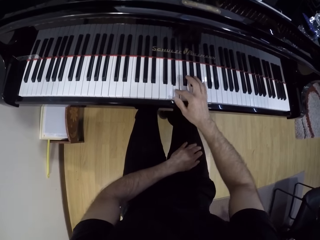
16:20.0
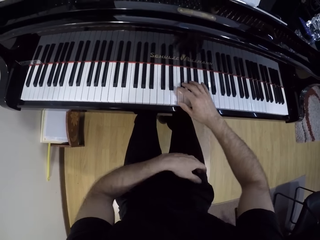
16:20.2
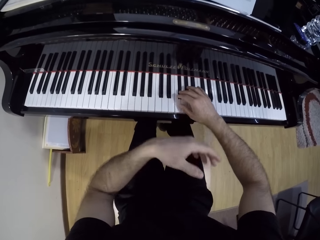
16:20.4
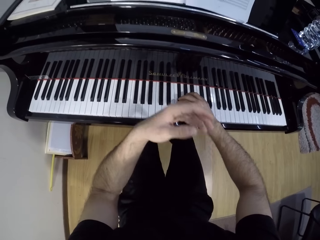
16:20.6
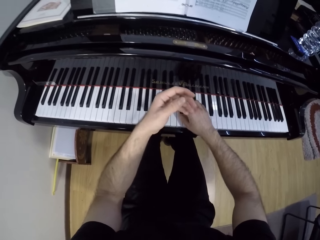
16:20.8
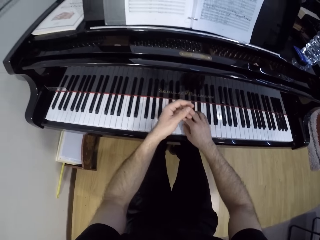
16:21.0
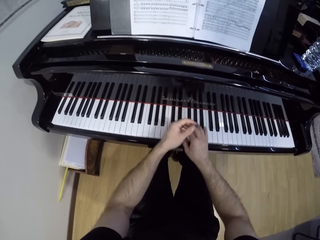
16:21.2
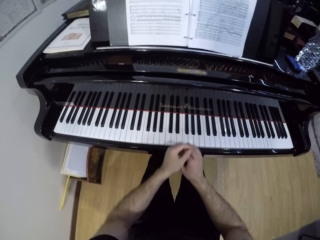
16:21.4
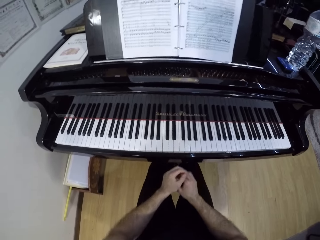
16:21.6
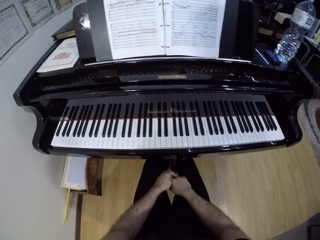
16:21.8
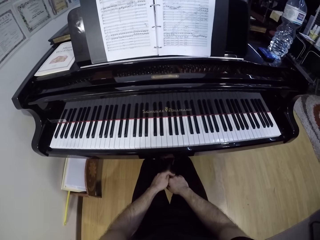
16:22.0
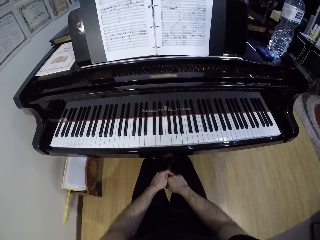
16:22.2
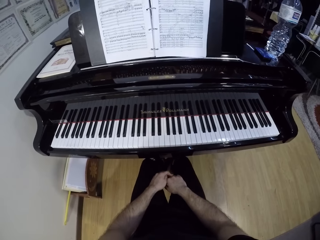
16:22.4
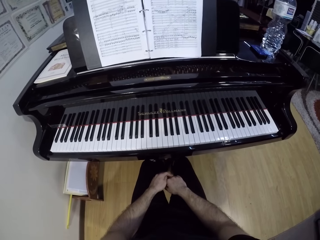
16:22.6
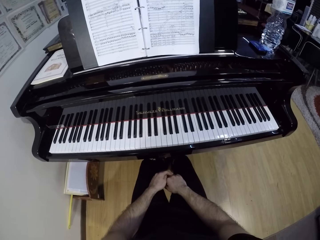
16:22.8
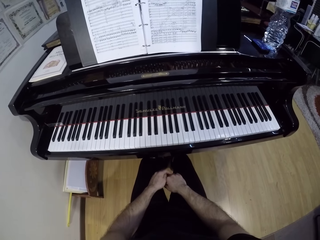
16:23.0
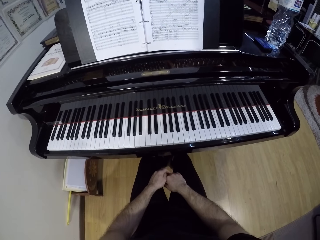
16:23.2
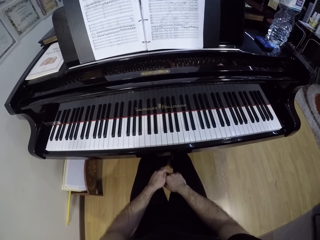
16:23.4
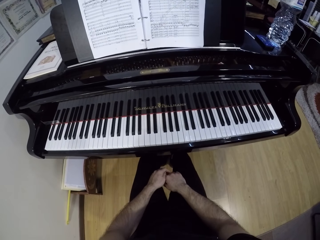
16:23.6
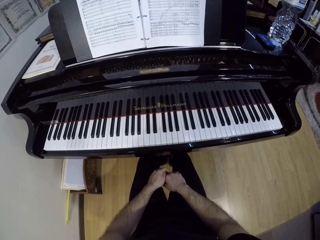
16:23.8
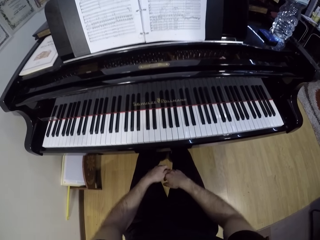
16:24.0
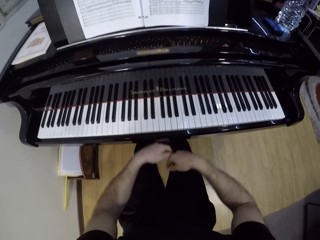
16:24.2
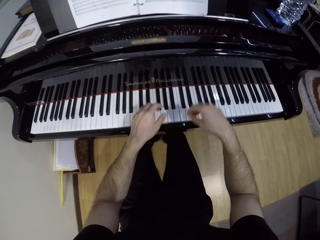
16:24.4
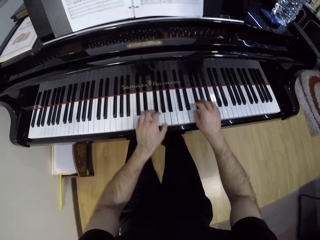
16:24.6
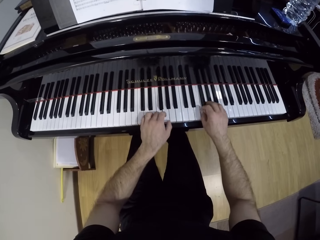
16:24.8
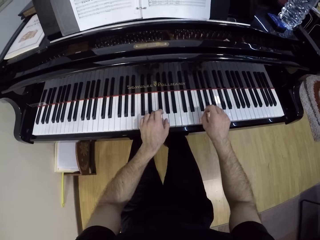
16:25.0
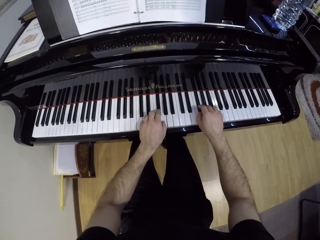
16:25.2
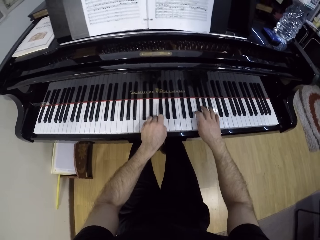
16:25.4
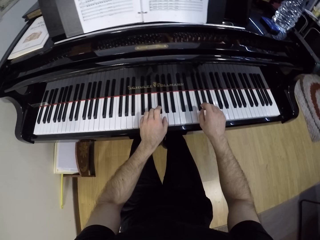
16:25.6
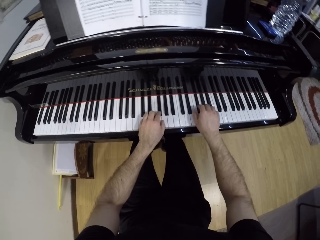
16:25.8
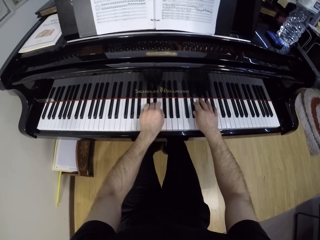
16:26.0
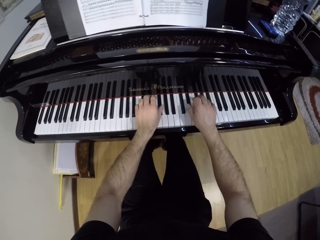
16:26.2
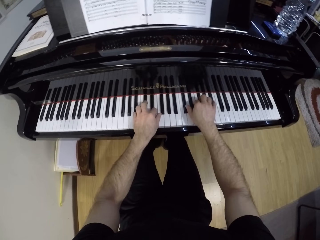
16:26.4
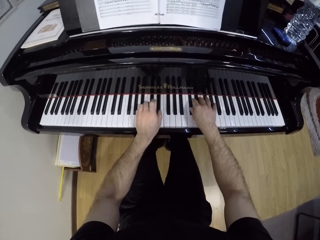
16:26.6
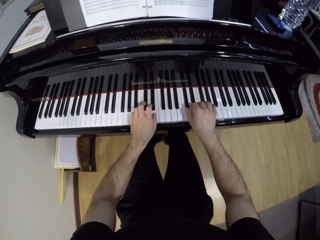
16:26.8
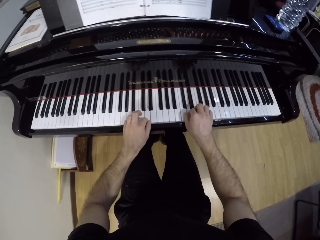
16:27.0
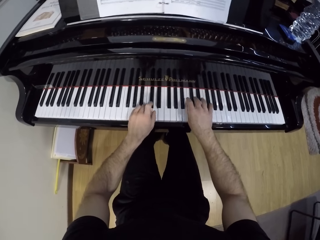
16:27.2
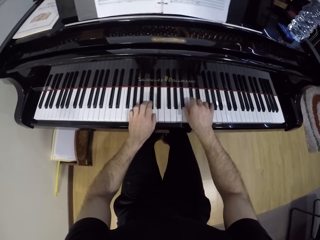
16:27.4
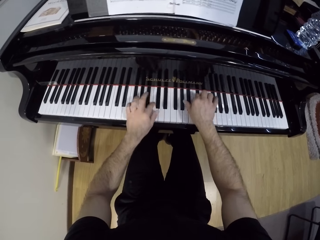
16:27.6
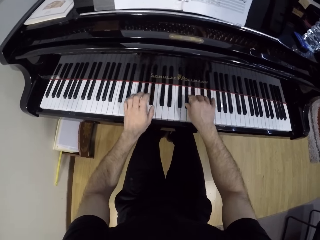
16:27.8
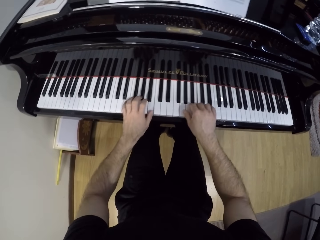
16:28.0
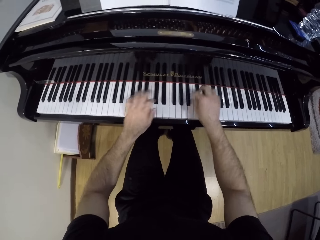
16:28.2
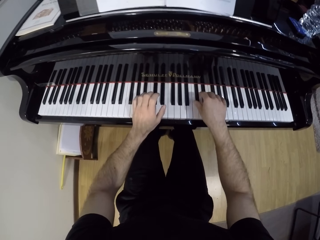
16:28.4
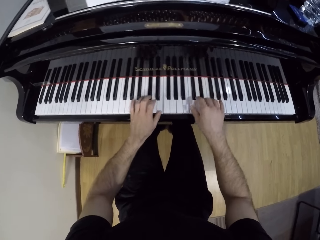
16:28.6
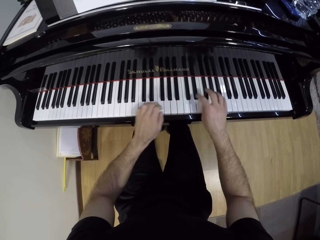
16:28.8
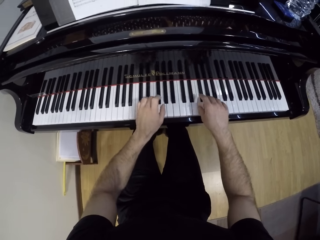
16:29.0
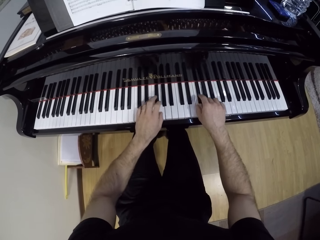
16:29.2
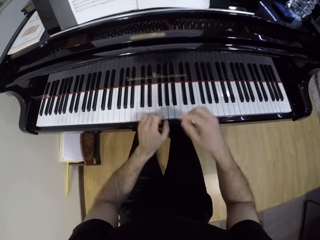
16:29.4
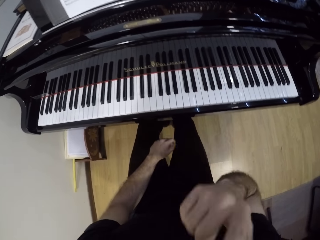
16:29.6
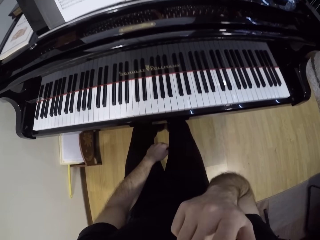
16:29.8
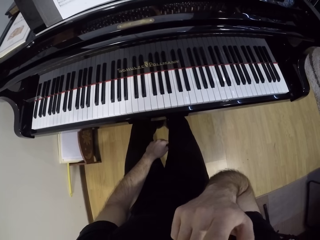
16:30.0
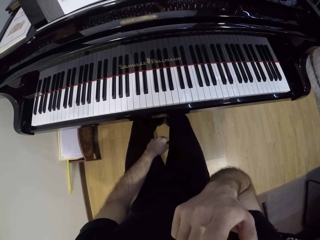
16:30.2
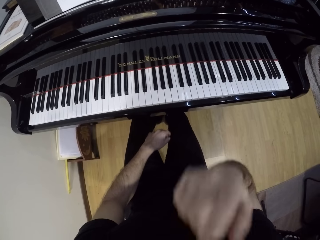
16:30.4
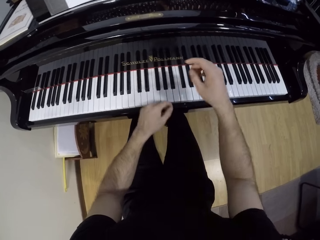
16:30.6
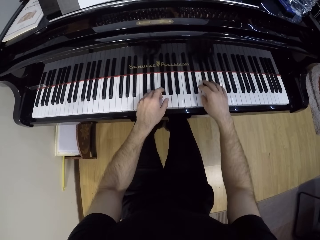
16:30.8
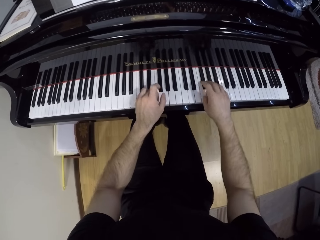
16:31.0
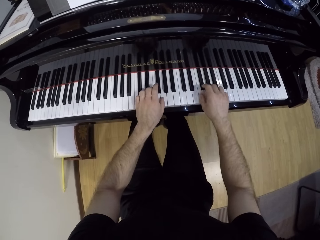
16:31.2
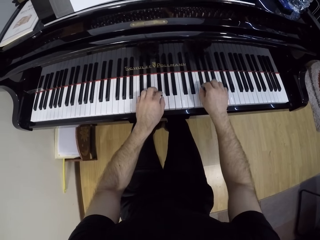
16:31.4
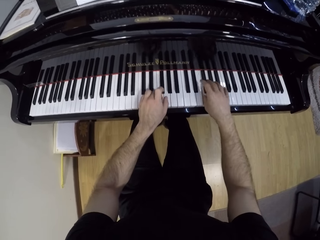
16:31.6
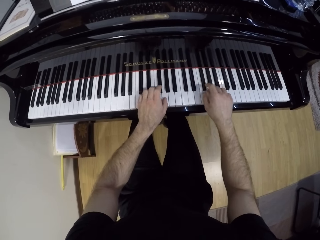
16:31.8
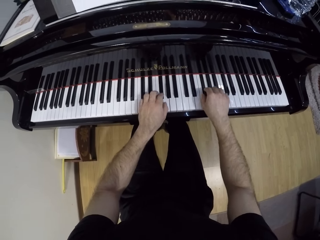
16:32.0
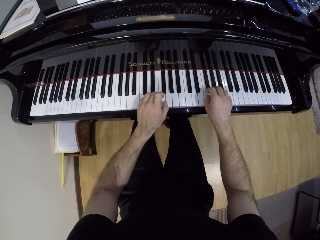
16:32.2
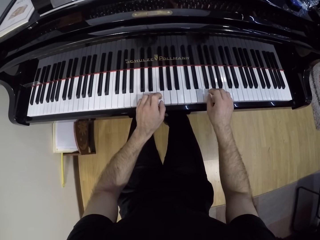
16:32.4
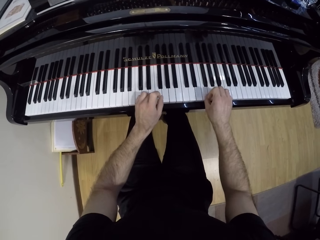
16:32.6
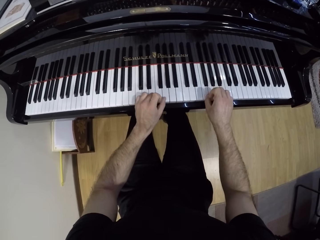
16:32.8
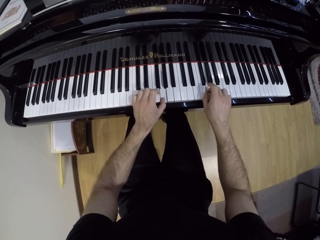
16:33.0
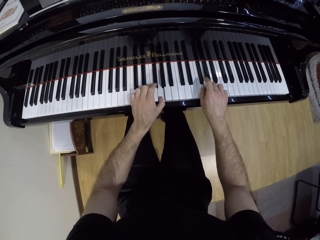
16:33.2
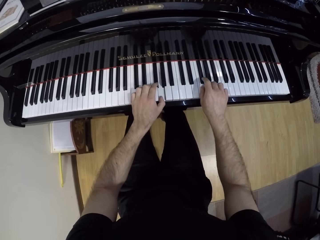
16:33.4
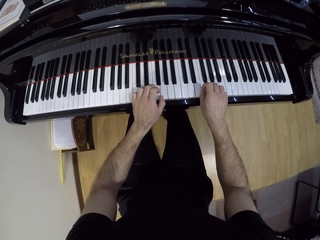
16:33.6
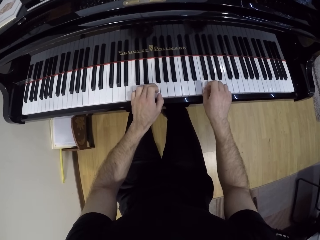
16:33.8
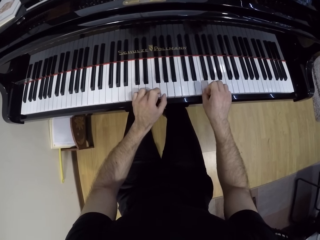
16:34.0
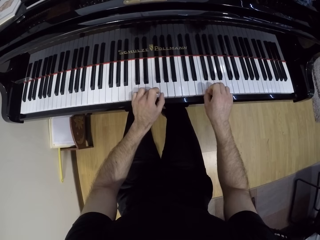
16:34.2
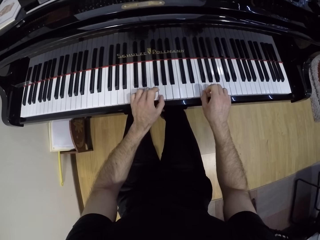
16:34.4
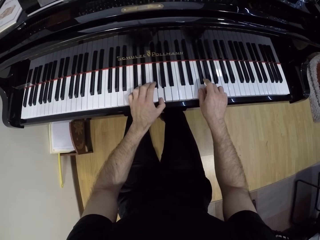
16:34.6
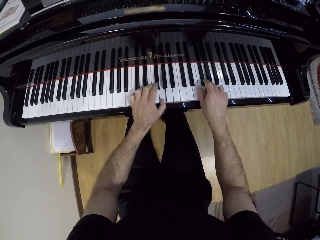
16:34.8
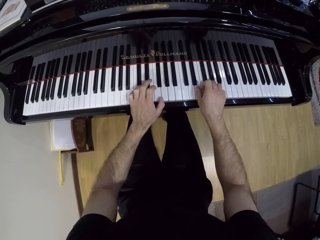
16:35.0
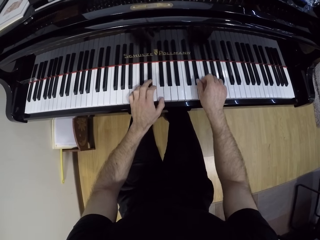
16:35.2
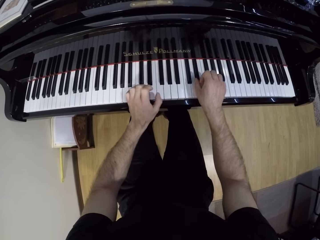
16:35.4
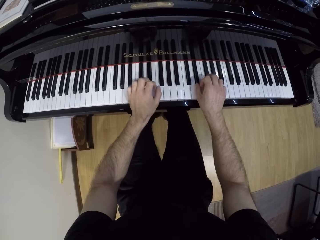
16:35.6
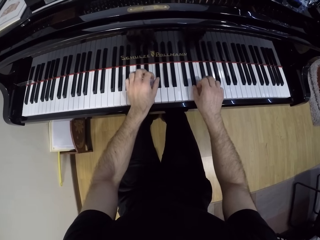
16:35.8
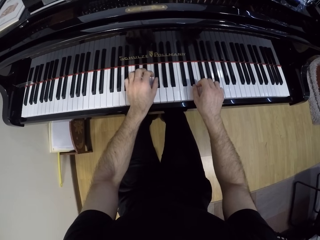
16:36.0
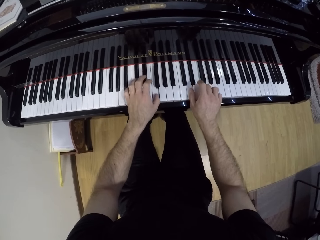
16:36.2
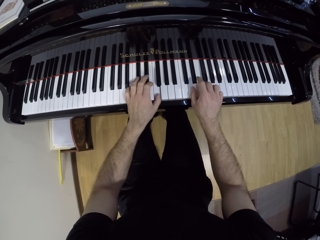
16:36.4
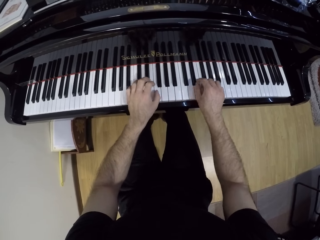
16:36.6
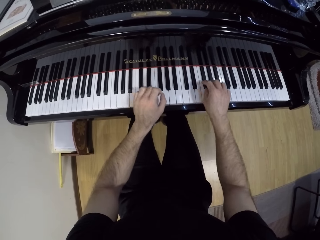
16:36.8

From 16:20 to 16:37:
The camera wearer takes both hands from the piano. He looks at the book. He plays the piano with both hands. He takes both hands from the piano. He touches his face. He plays the piano with both hands.

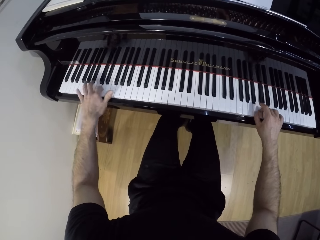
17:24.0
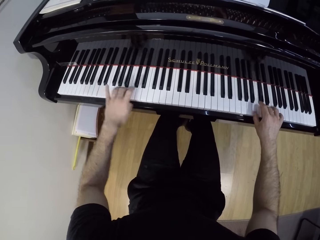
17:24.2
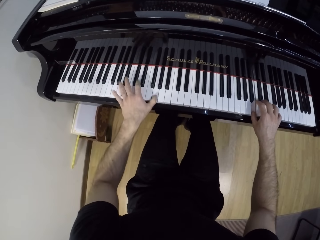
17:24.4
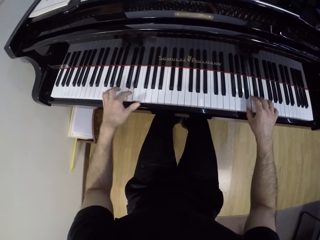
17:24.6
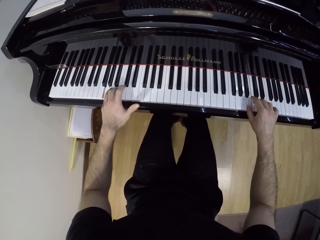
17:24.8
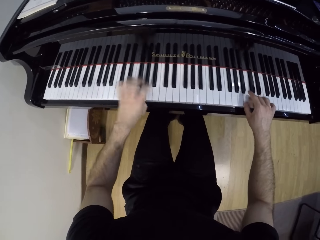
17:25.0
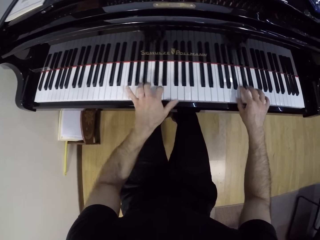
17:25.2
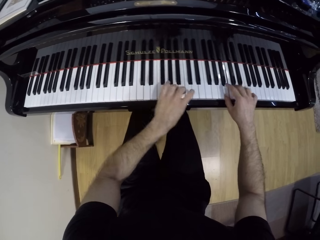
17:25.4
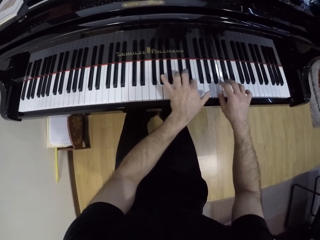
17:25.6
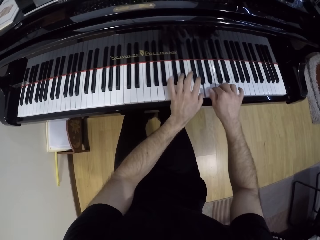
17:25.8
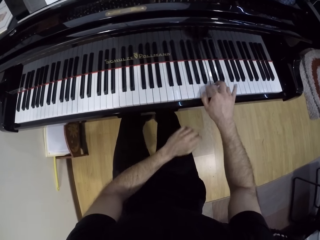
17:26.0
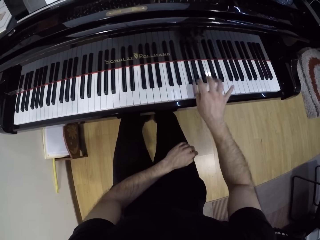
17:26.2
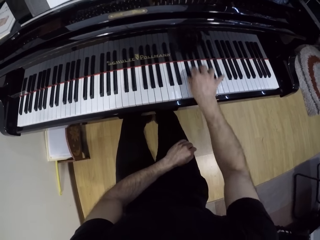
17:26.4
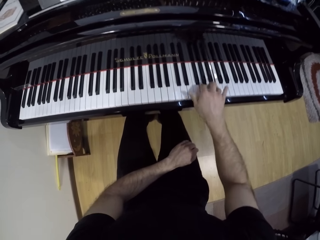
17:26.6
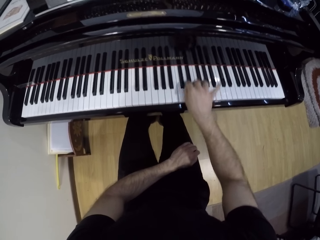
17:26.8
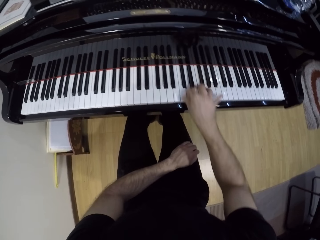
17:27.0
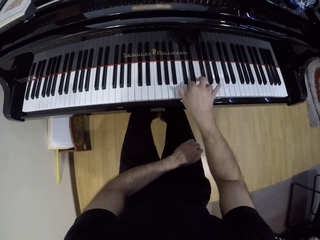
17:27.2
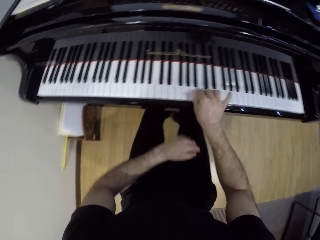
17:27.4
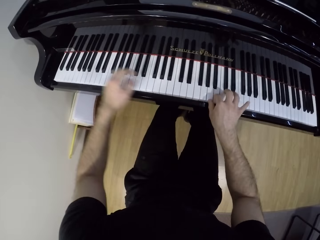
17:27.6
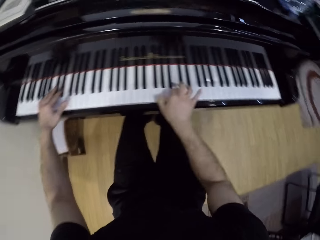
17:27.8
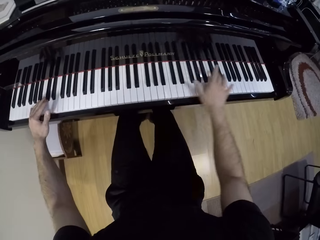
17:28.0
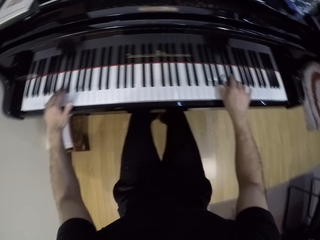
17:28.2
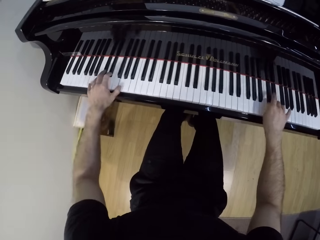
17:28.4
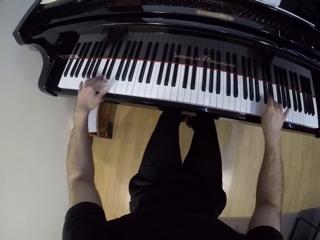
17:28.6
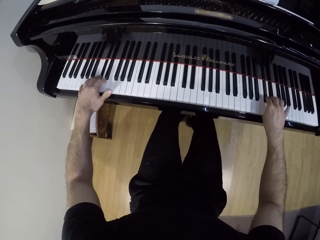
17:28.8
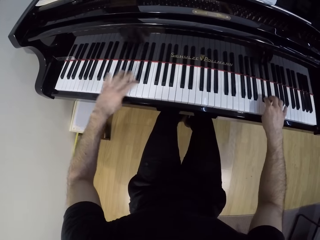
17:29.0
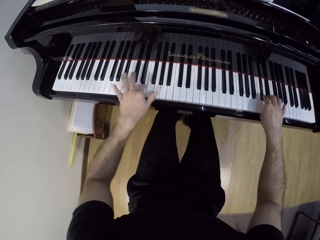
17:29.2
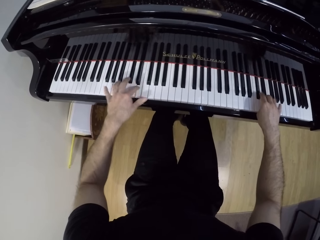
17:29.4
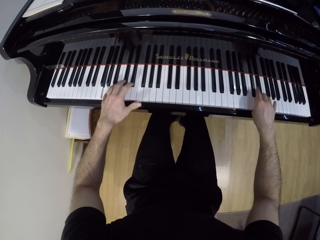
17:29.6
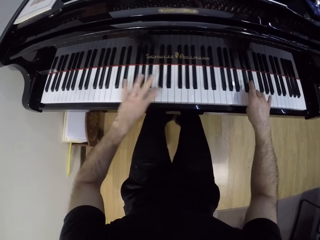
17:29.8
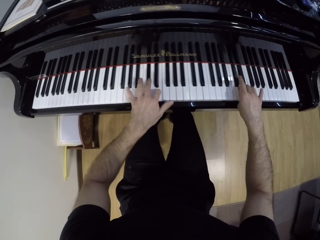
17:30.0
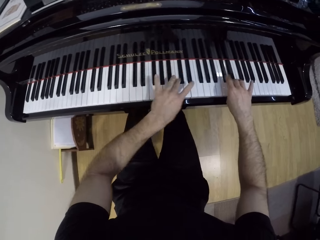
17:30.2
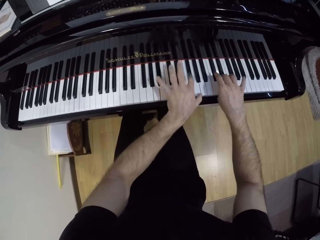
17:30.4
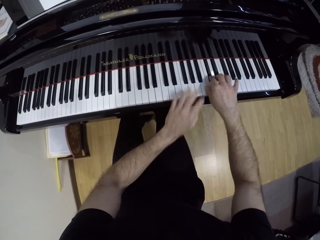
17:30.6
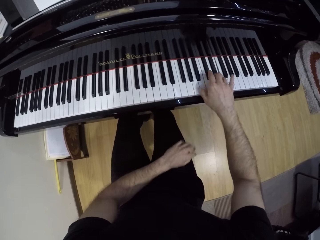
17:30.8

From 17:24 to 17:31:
The camera wearer takes his left hand from the piano. He plays the piano with his right hand. He plays the piano with both hands.
